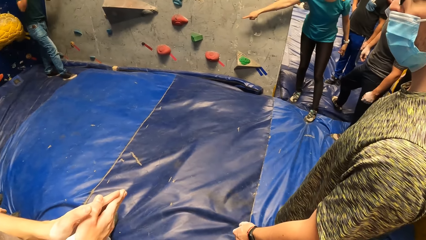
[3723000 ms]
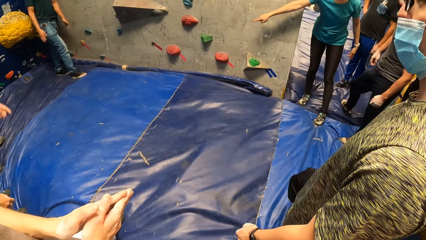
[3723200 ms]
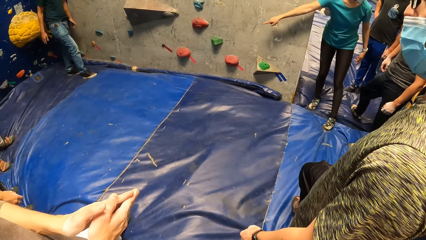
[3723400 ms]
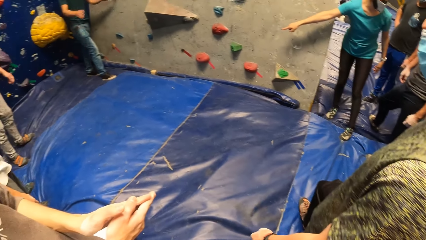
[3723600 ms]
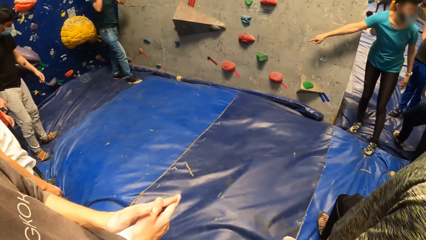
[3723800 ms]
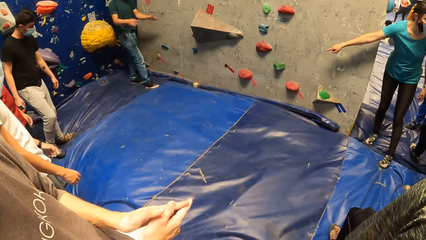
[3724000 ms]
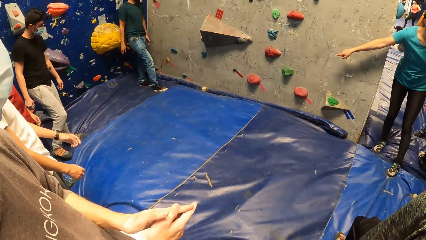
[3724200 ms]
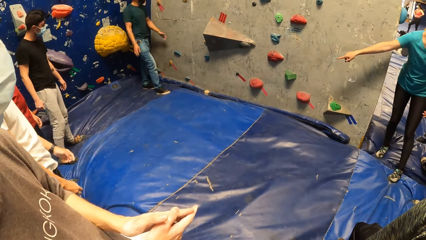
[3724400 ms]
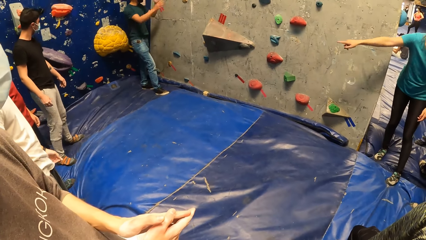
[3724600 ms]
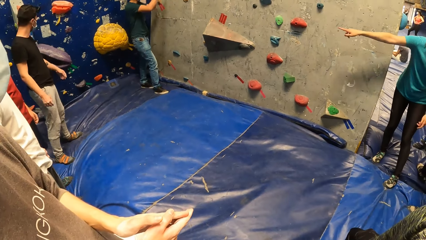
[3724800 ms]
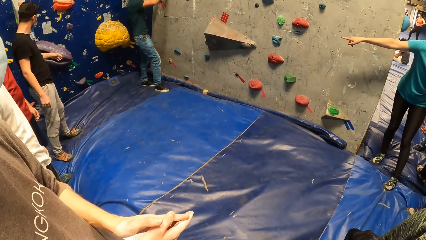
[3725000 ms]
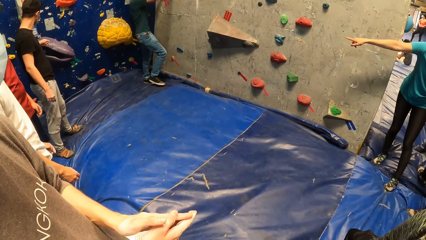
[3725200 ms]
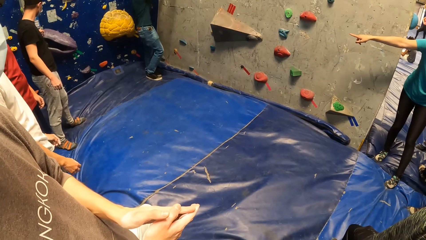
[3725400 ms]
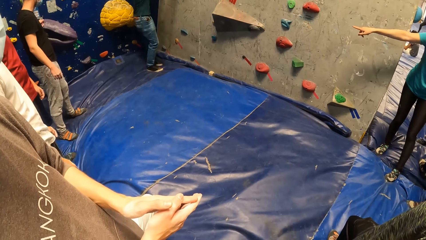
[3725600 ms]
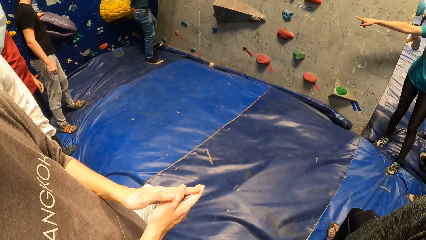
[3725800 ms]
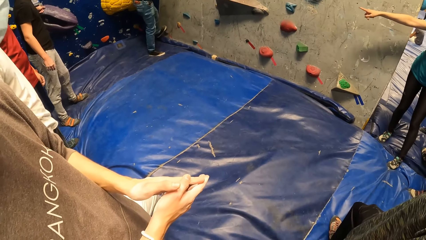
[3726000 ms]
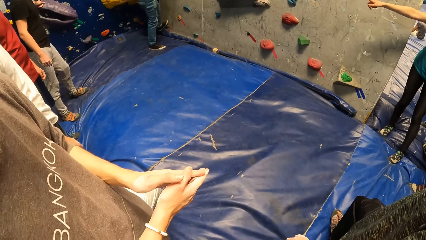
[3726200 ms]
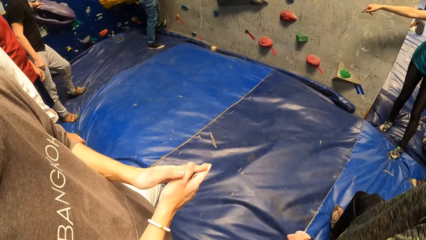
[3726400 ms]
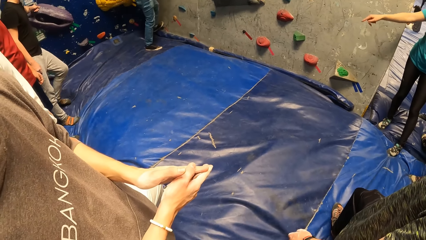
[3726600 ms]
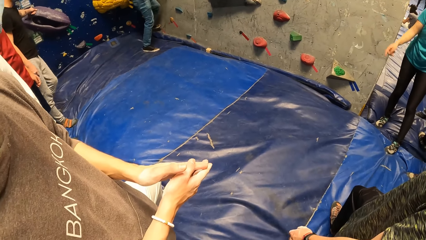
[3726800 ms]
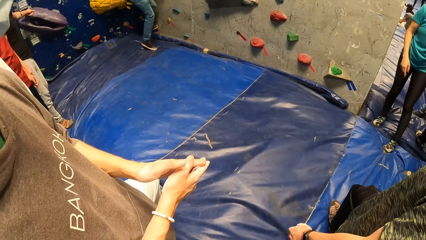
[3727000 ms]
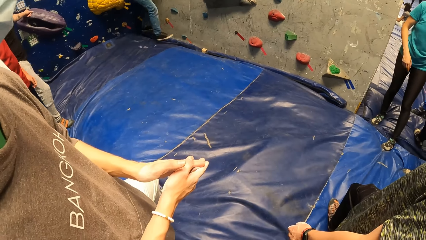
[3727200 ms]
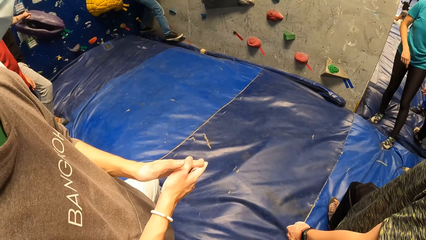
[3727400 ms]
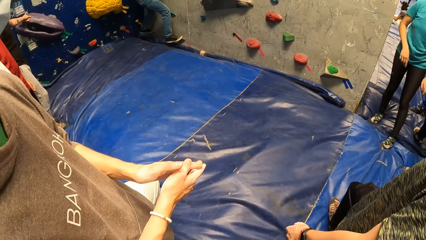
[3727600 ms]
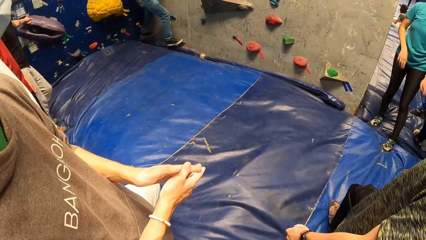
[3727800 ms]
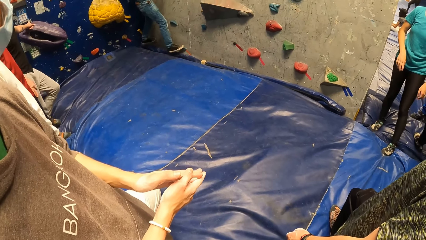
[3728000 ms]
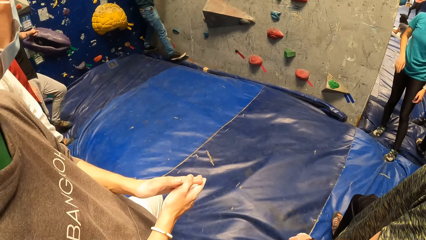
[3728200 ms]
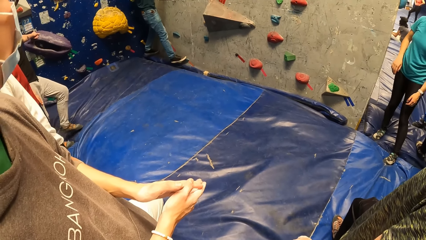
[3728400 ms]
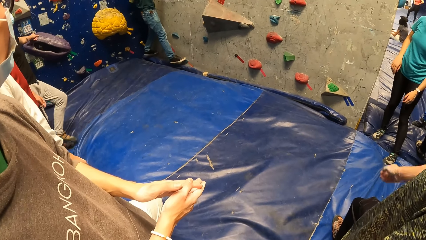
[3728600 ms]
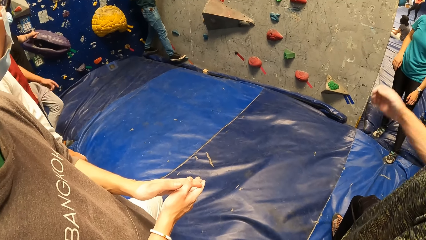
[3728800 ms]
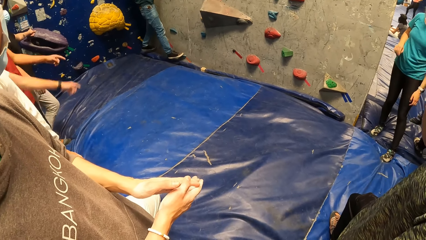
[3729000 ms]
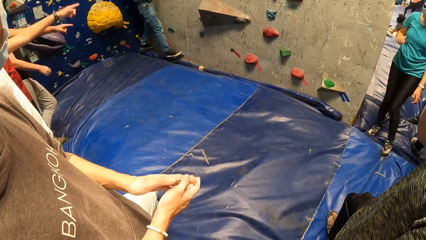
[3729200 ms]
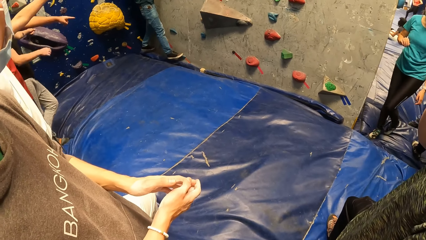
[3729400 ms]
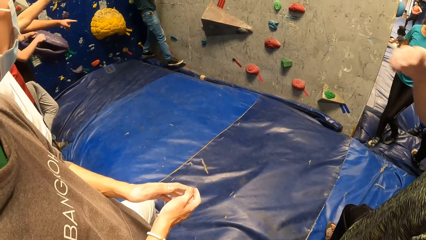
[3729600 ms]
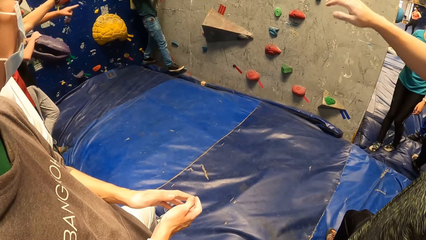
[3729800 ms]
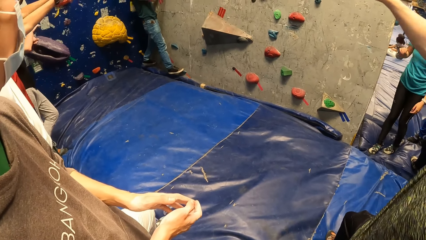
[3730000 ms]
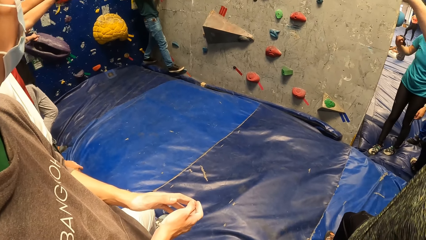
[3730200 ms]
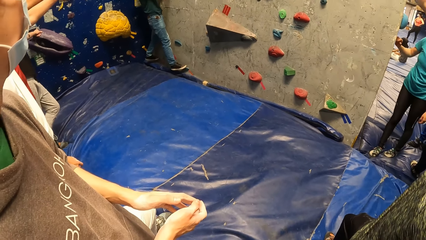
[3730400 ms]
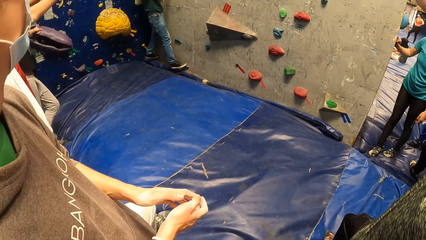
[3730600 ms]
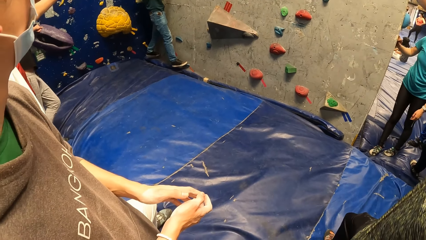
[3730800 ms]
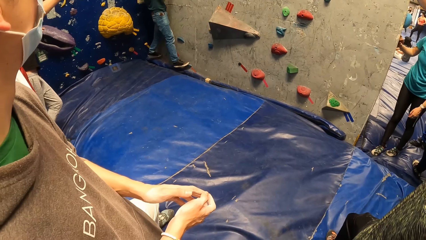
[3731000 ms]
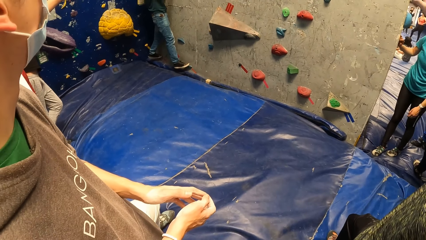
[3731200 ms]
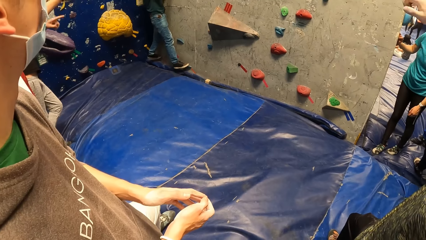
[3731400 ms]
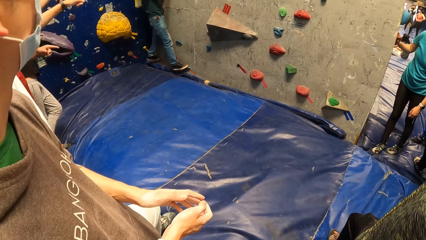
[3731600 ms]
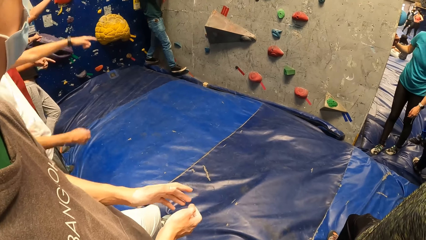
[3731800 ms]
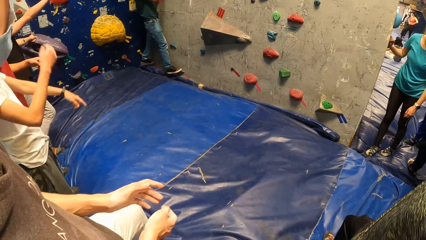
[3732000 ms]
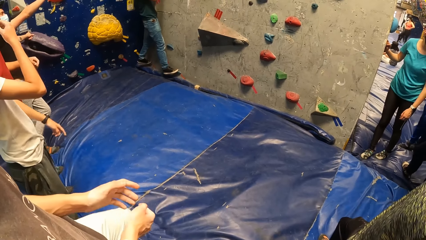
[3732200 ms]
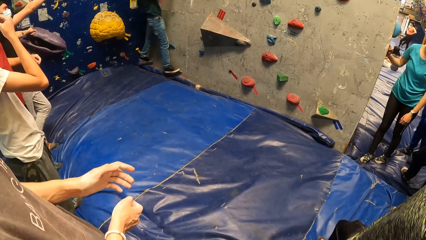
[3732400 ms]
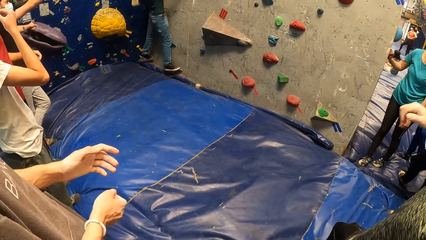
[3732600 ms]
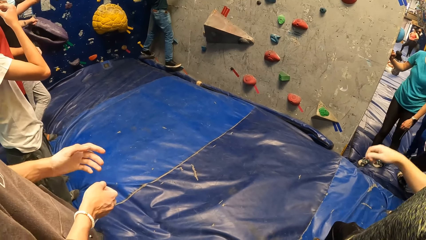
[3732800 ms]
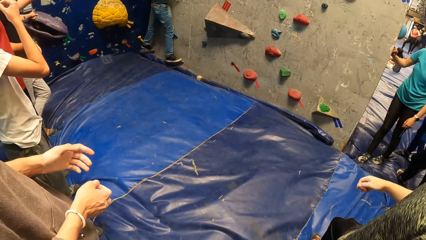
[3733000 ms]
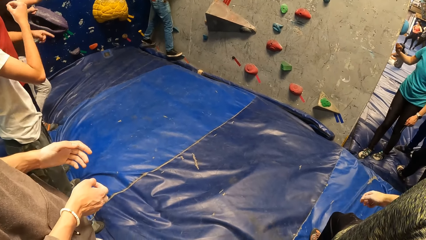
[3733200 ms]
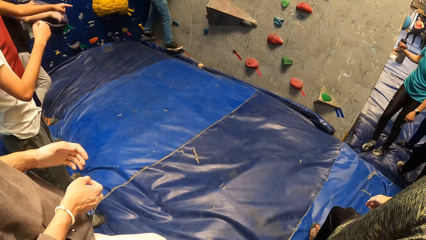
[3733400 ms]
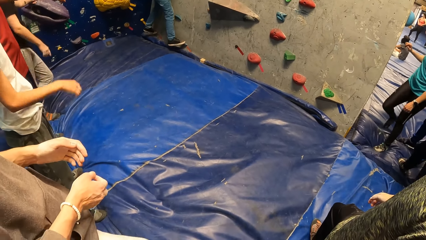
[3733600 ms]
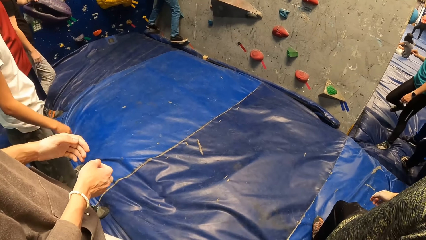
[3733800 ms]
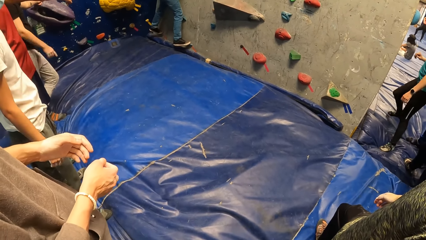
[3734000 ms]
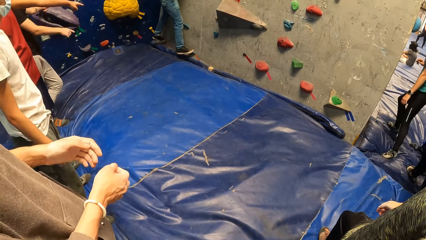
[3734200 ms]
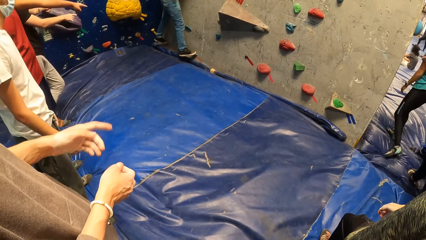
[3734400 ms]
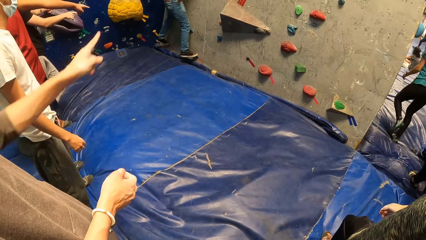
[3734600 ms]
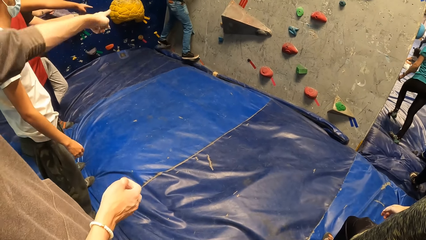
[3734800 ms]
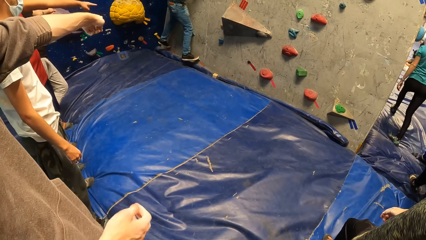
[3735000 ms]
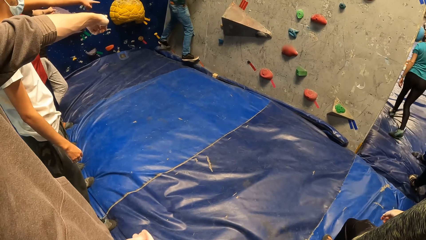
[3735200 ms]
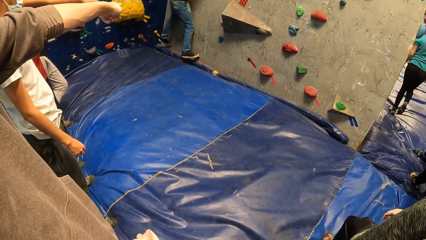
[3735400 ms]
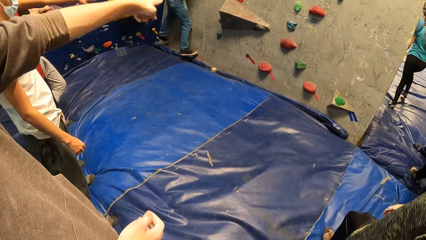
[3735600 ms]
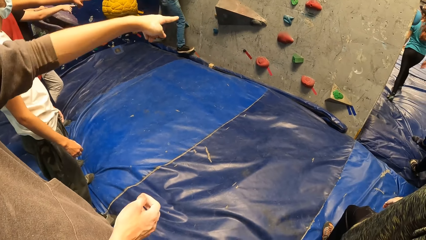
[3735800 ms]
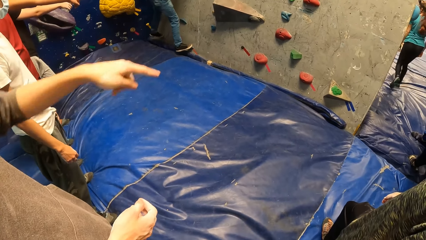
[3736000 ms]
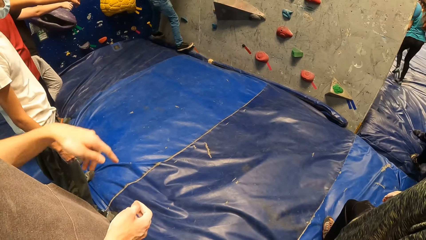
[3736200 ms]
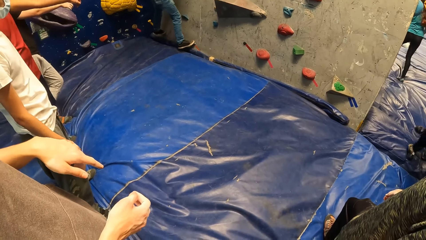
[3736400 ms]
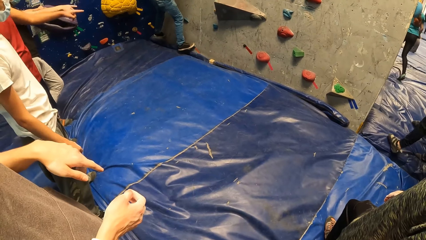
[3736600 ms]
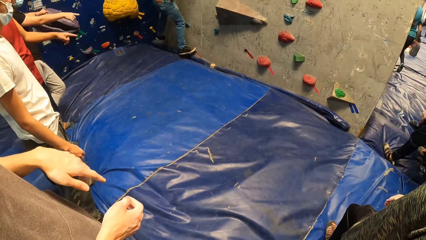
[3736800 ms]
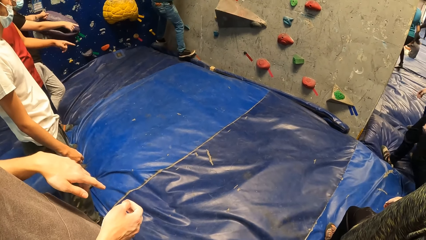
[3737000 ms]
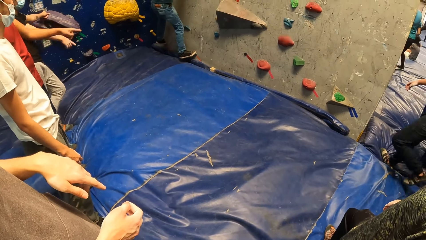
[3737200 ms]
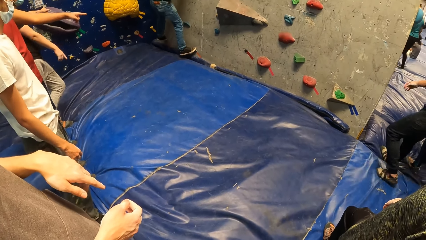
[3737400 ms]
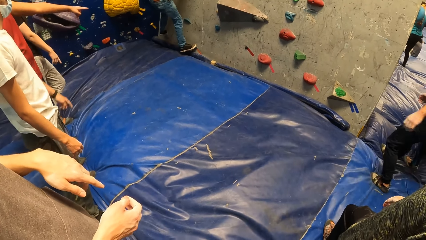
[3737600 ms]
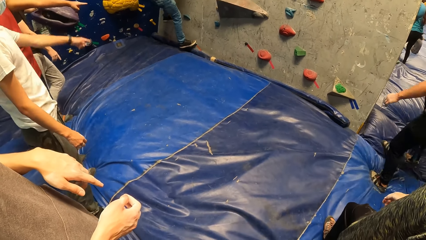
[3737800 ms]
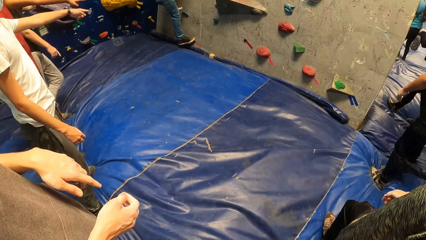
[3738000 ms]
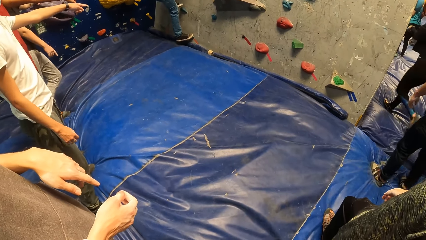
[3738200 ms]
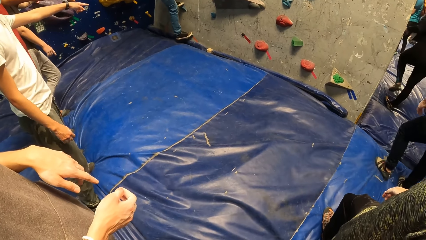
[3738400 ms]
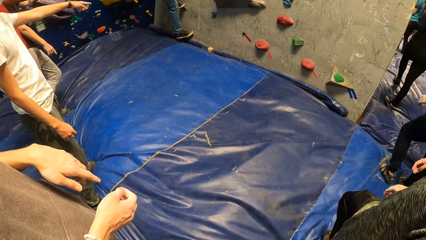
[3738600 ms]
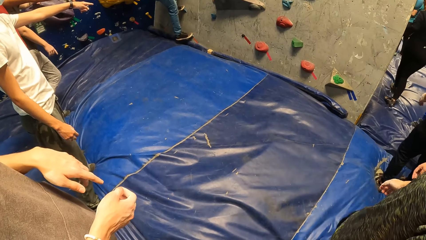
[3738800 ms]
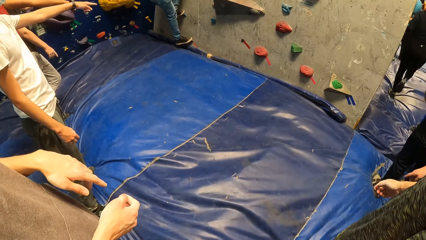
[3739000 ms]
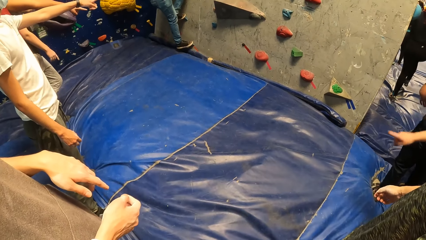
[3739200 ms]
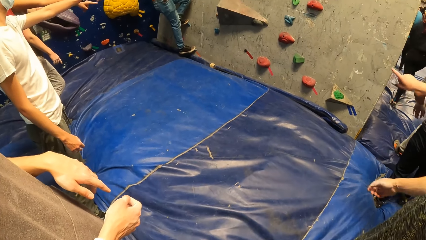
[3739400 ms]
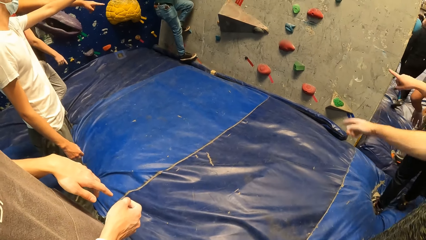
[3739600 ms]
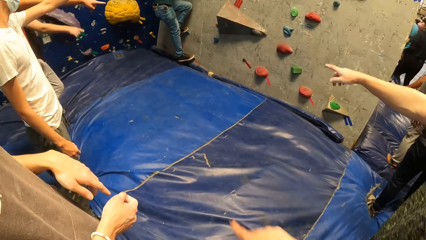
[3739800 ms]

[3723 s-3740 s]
A man places both hands on the wall. He places his left leg on a climbing grip on the wall. He places his right leg on the climbing grip on the wall. He lifts his left leg from the climbing grip on the wall. He places his left leg on a climbing grip on the wall.
